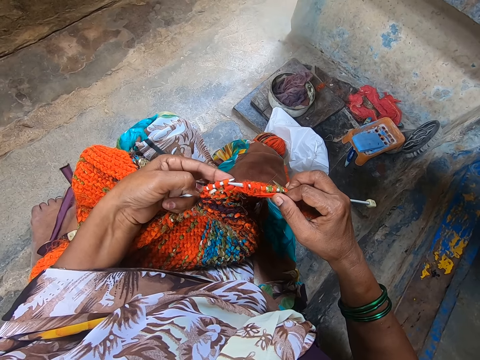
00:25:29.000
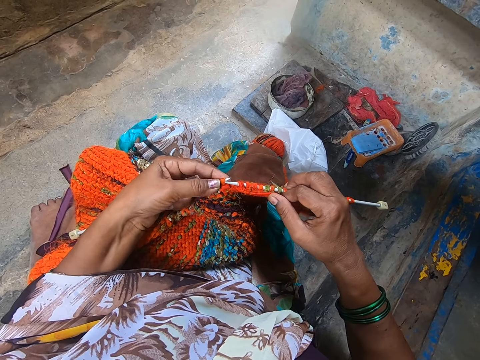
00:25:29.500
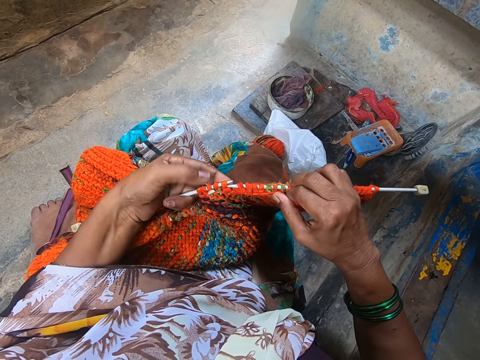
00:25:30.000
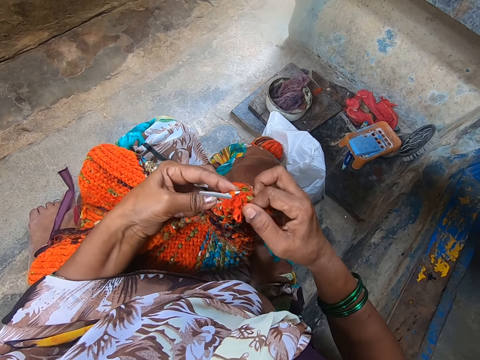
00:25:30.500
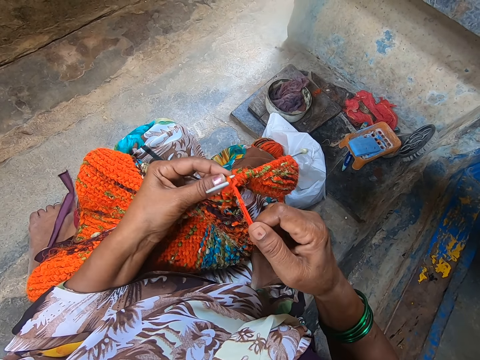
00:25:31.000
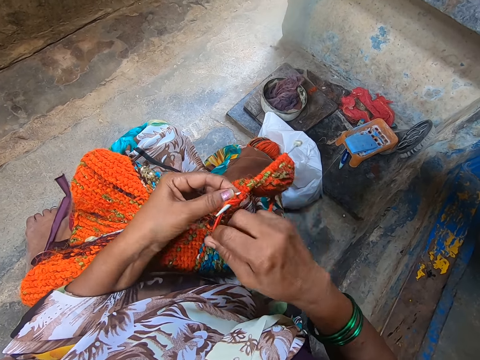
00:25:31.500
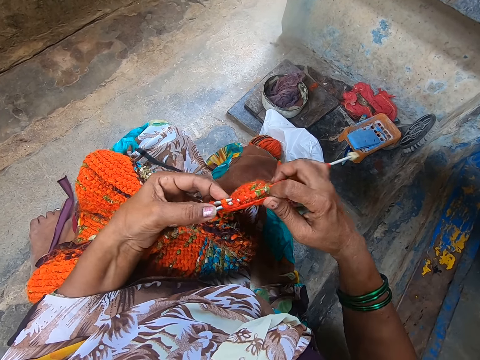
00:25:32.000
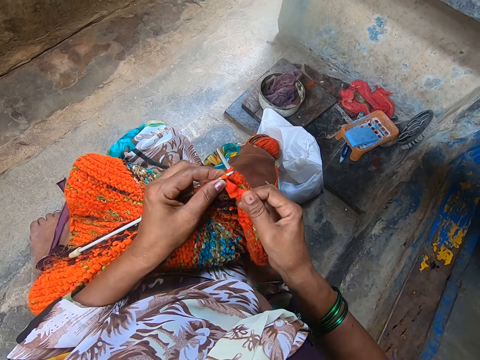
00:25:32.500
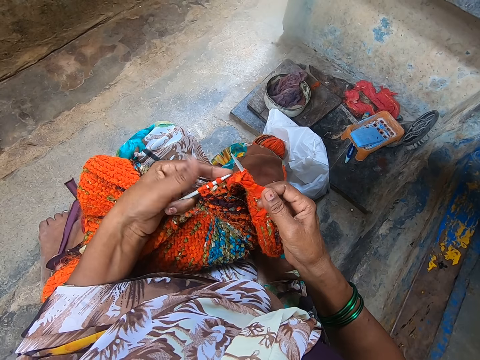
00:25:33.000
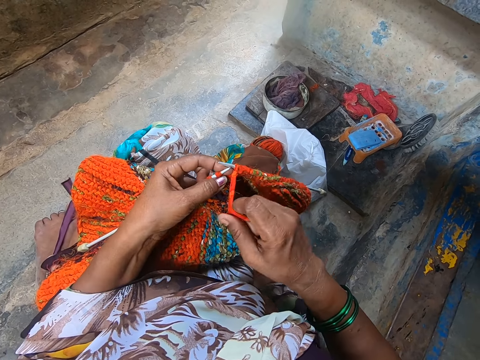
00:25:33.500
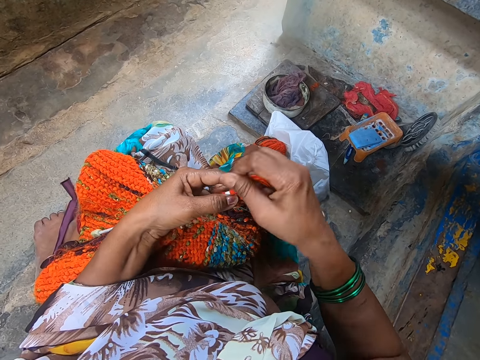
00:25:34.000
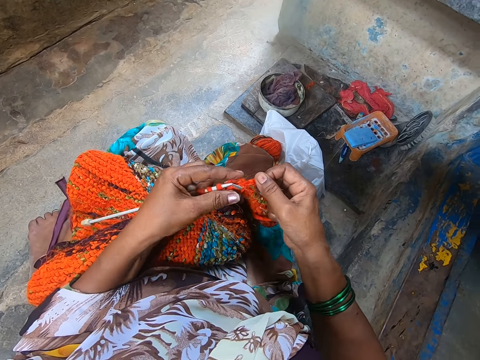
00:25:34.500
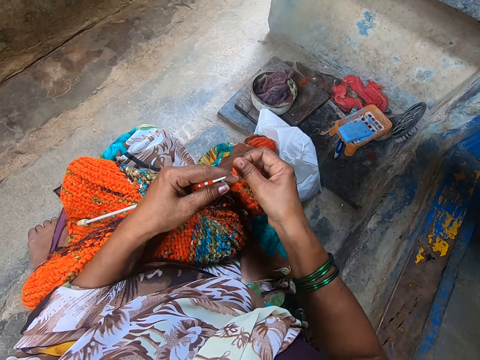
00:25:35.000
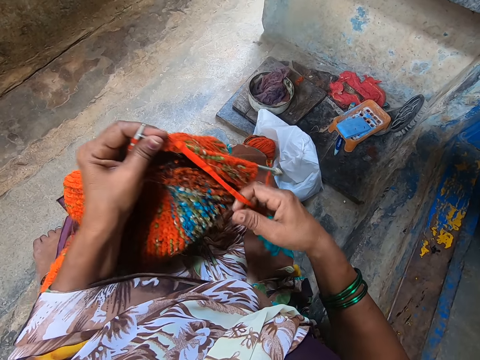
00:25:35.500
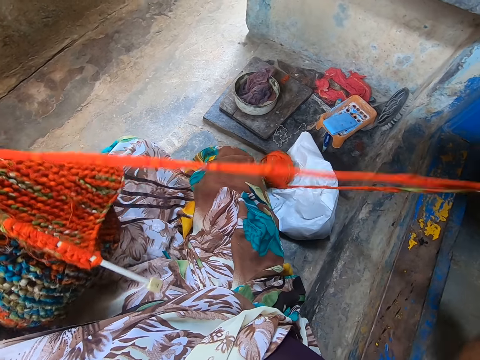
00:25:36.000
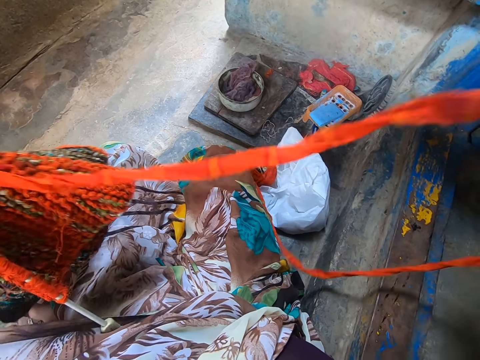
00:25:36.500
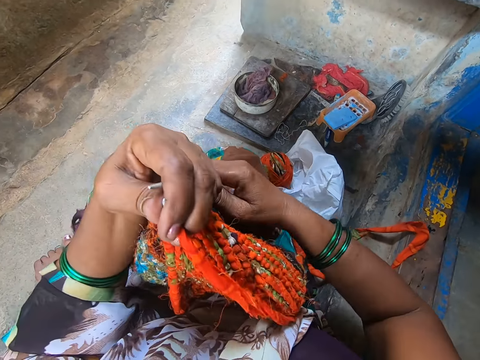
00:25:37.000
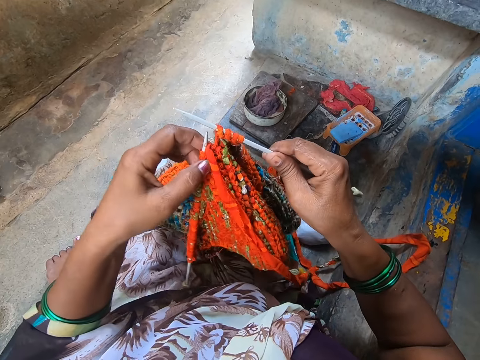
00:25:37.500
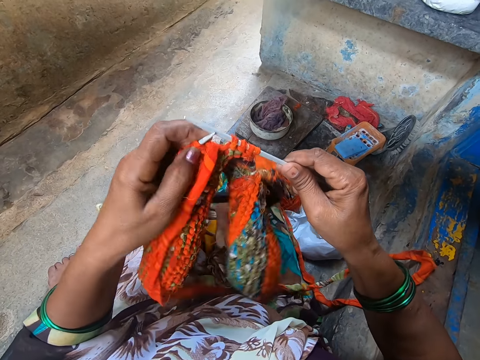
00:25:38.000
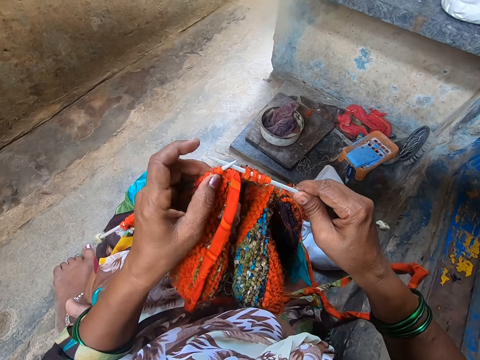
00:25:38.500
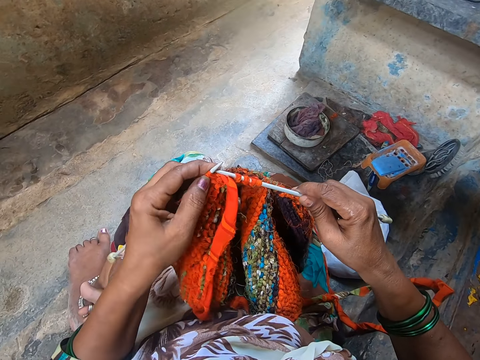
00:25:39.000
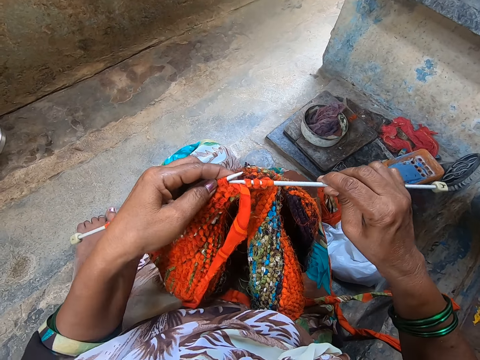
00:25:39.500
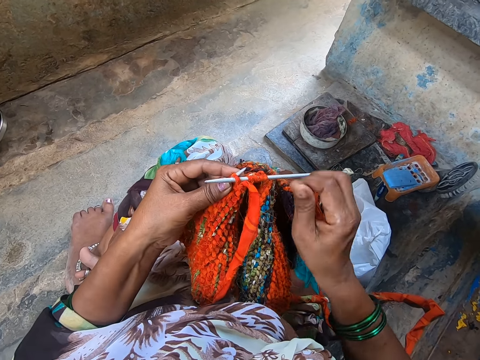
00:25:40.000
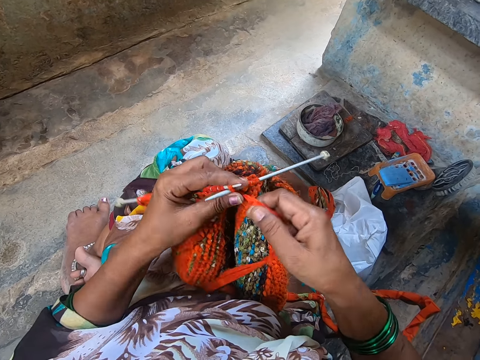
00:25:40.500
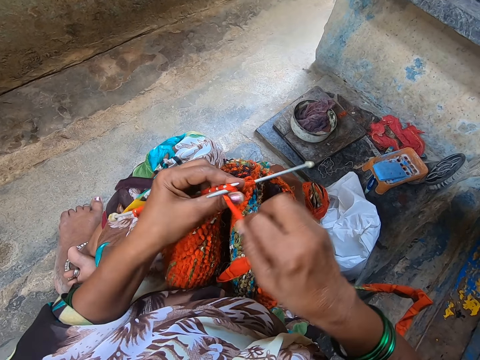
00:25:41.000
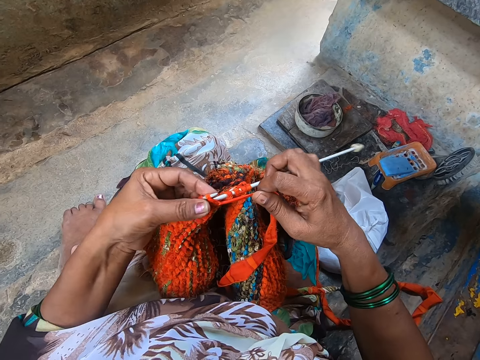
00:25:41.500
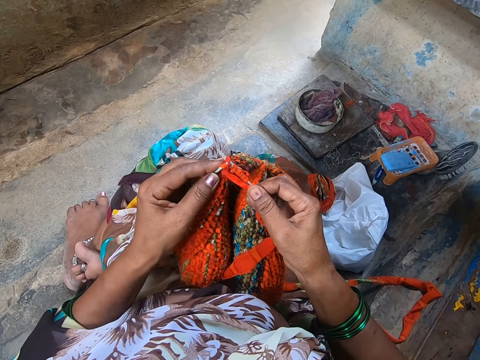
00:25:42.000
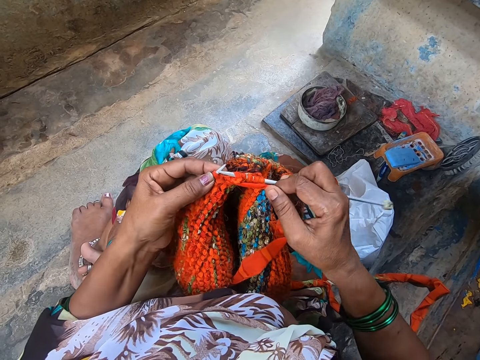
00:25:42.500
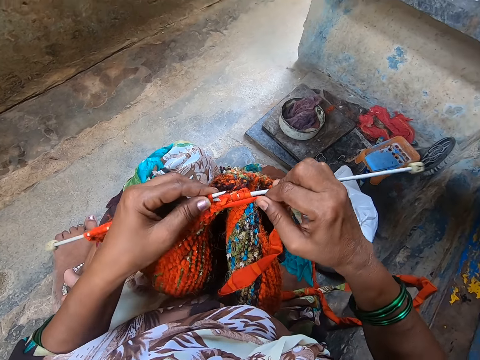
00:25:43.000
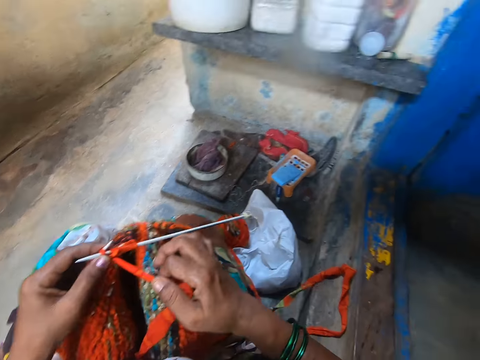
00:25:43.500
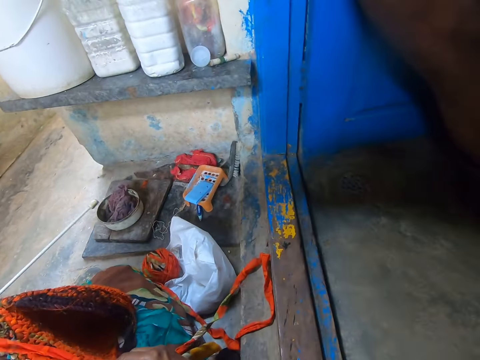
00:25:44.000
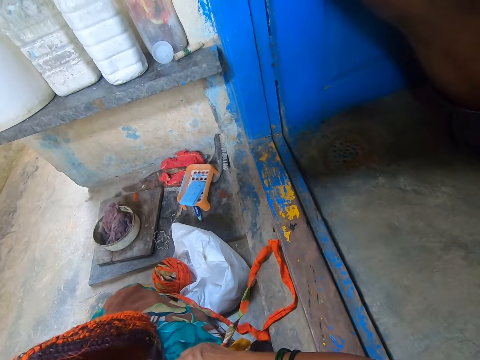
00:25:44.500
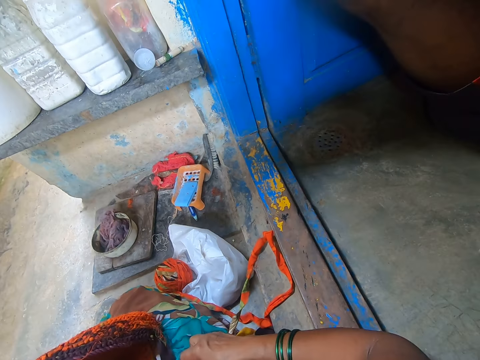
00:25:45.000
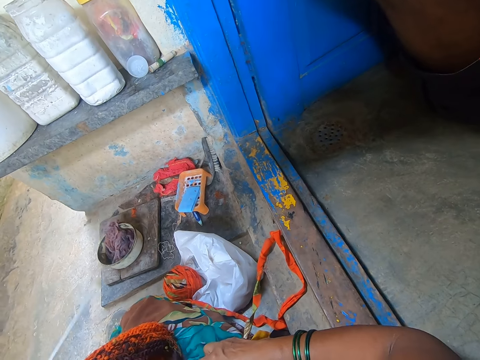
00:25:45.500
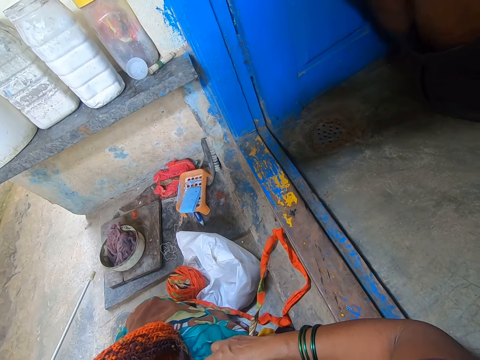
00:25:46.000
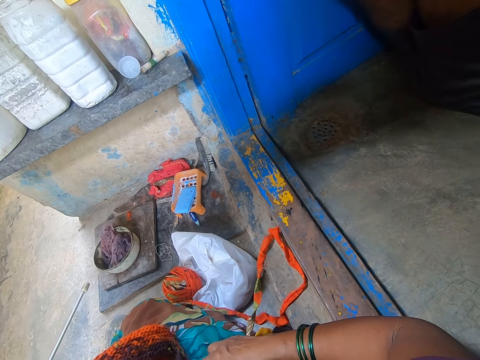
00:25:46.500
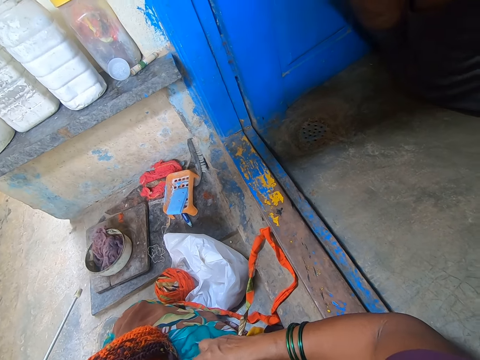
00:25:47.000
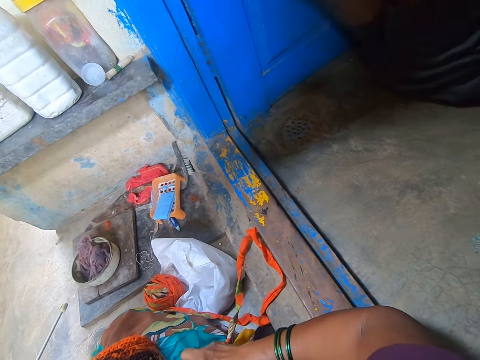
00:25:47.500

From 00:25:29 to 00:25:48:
The camera wearer knits a fabric. They coil a knitting thread on a knitting needle. They adjust the yarn on the floor. They crochet the yarn with the crochet hook. They knit the fabric. They coil the knitting thread on the knitting needle. They knit the fabric. They look around.

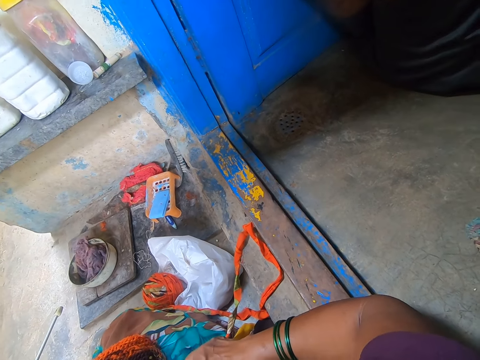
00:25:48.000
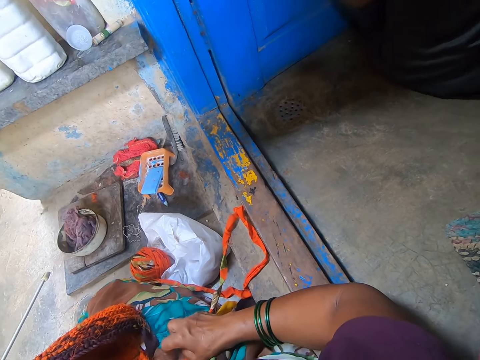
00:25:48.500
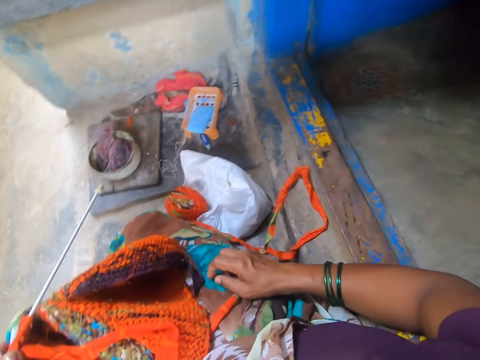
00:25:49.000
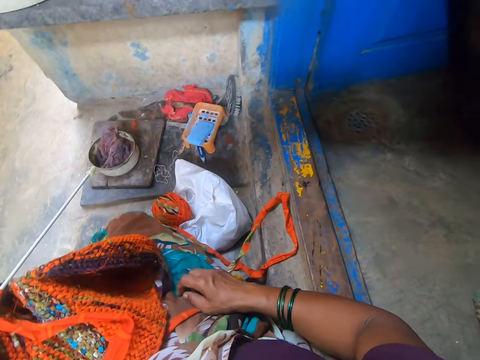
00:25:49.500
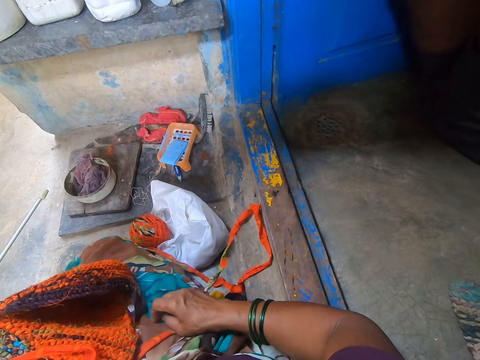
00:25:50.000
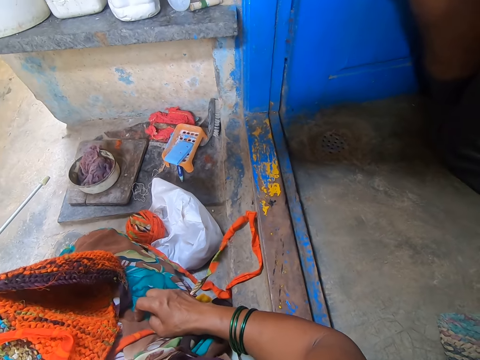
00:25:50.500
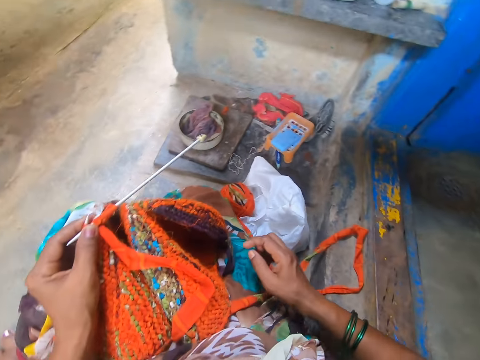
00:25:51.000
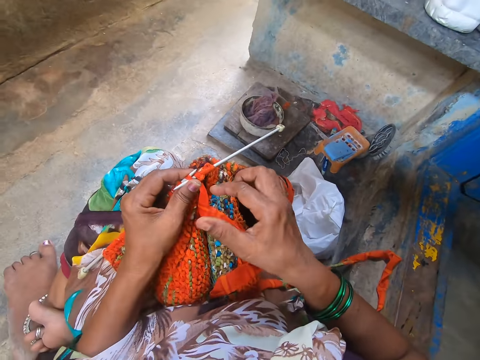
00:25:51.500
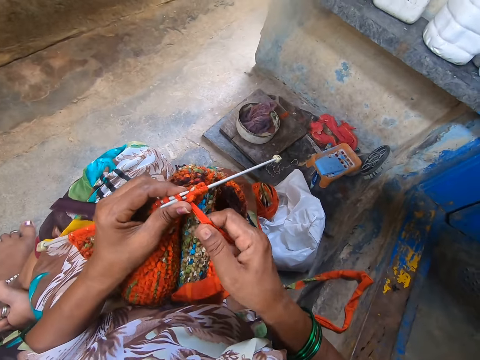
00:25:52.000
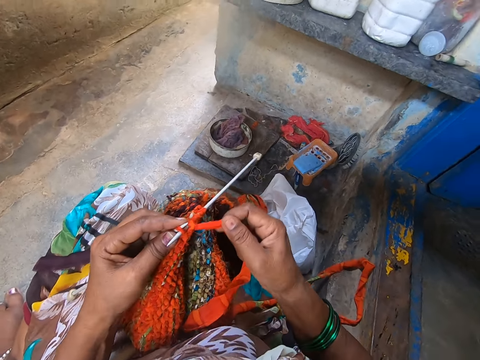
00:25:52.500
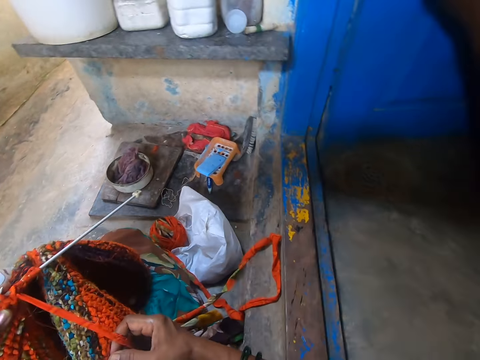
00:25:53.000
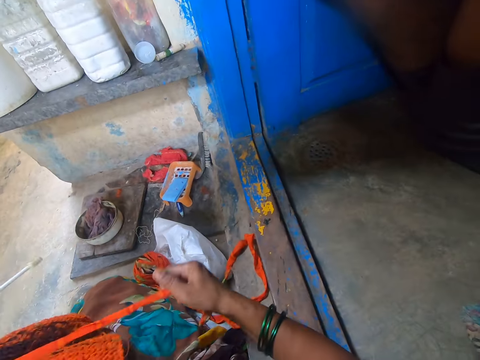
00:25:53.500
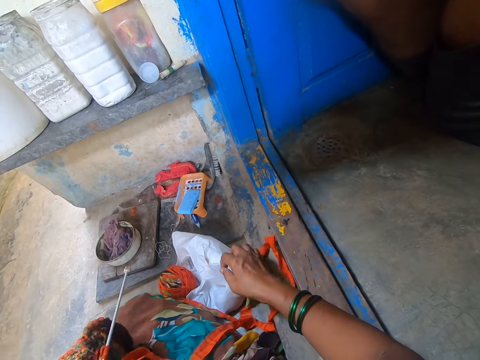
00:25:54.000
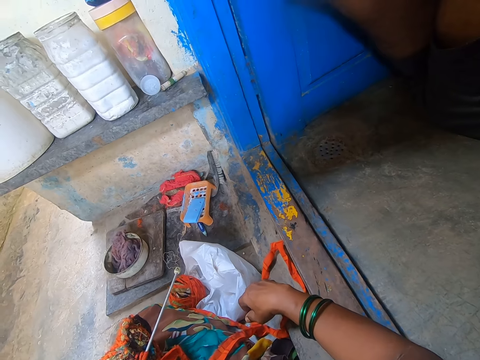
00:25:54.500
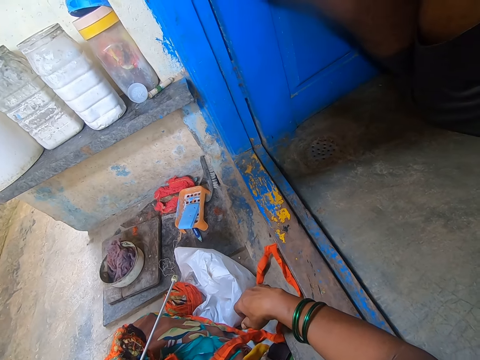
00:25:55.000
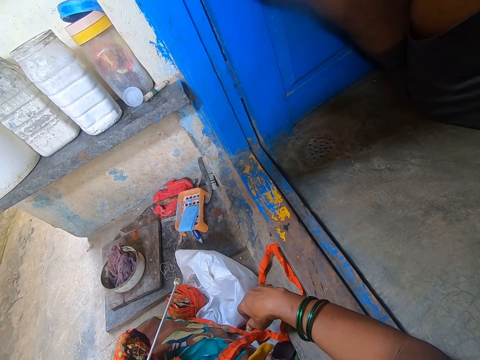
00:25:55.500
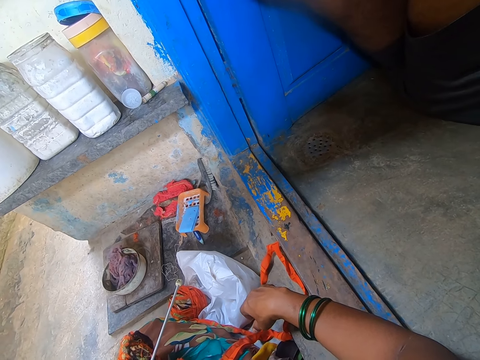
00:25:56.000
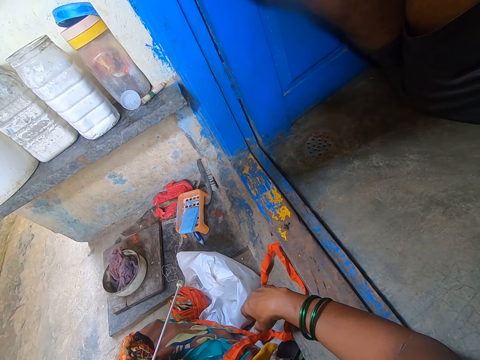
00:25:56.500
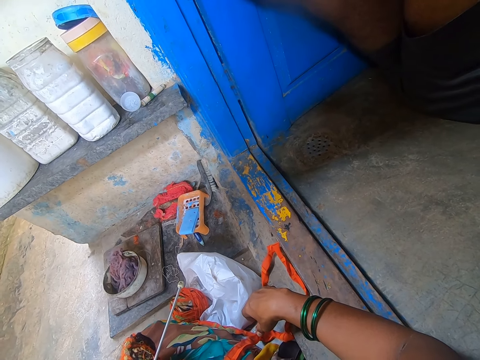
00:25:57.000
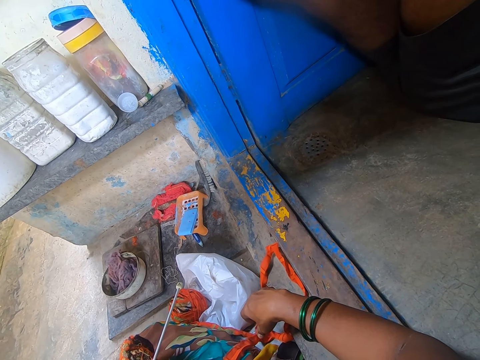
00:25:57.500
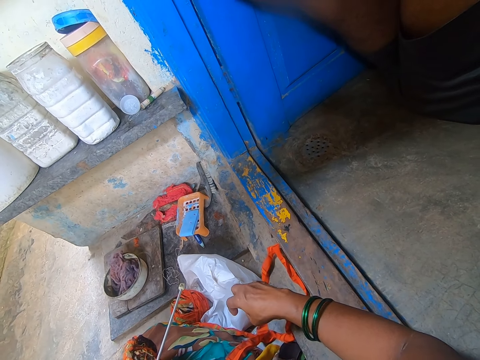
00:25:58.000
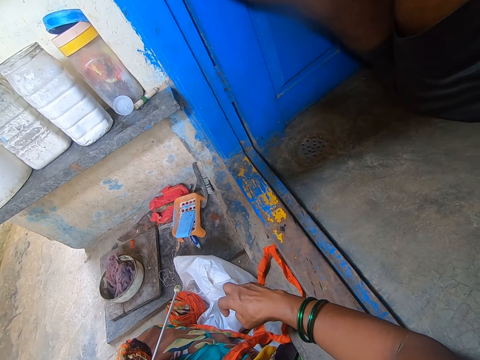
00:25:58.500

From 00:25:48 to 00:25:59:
The camera wearer straightens the knitting thread.
